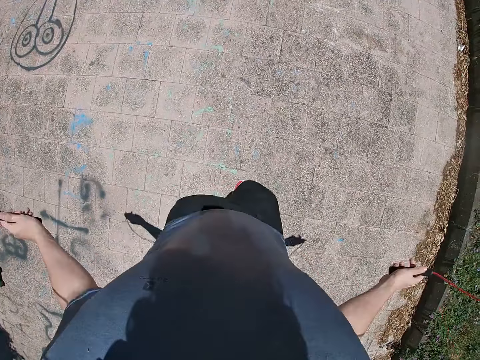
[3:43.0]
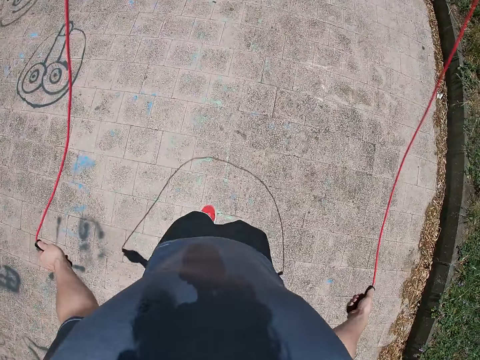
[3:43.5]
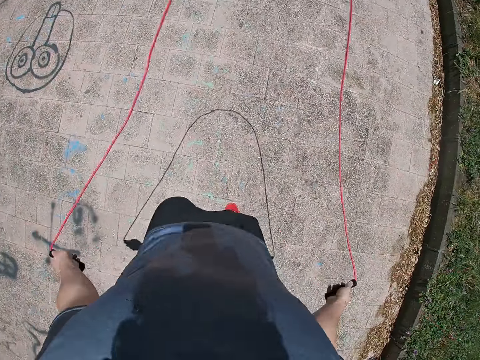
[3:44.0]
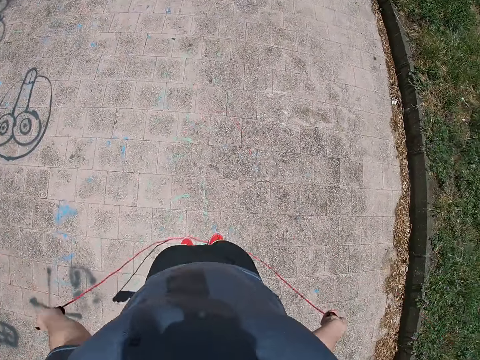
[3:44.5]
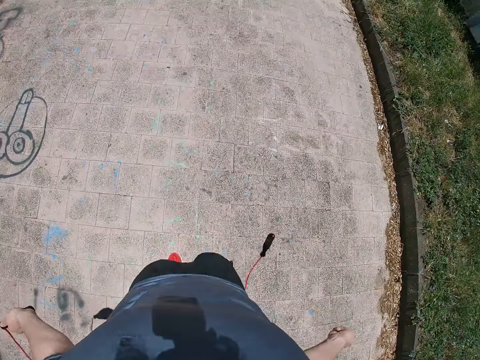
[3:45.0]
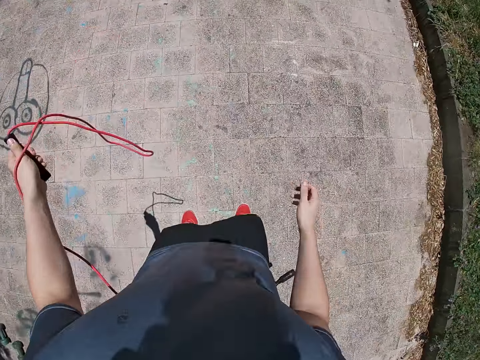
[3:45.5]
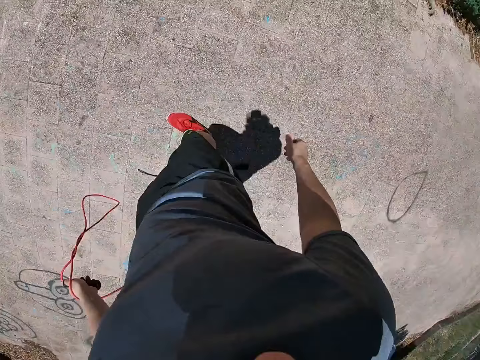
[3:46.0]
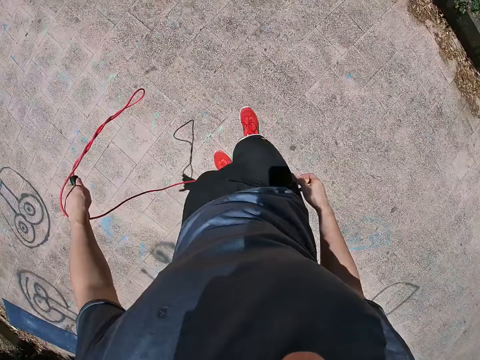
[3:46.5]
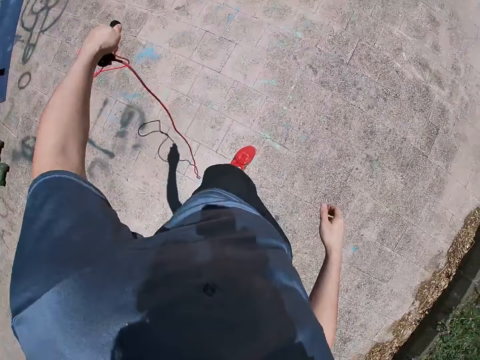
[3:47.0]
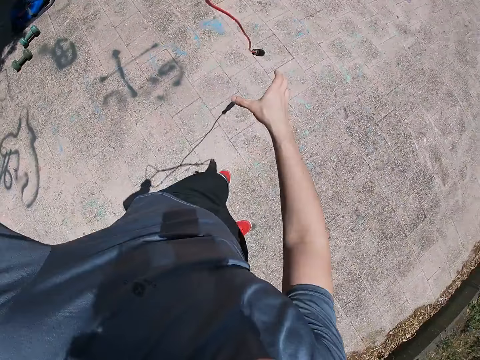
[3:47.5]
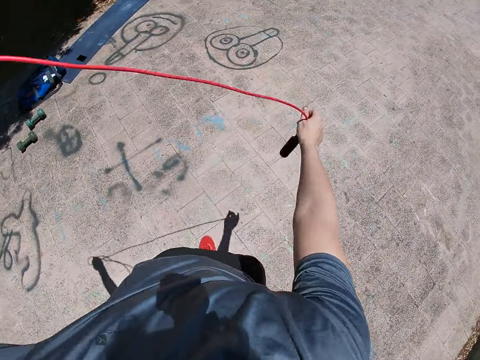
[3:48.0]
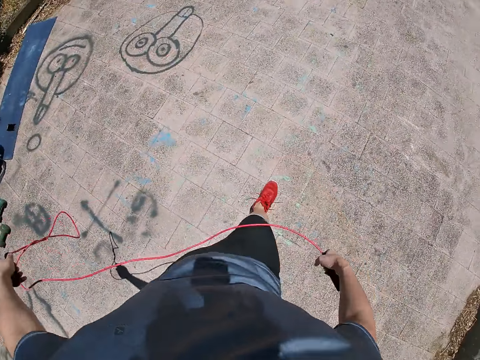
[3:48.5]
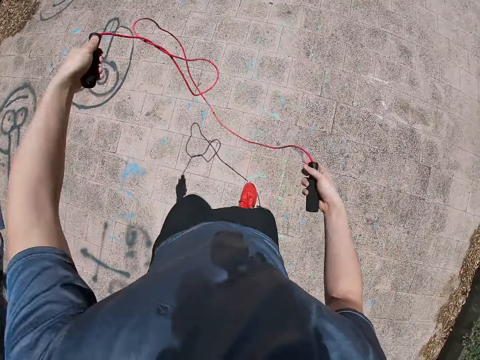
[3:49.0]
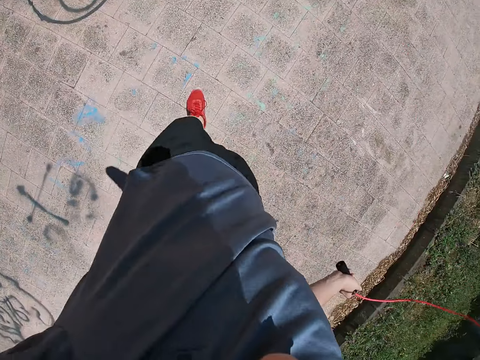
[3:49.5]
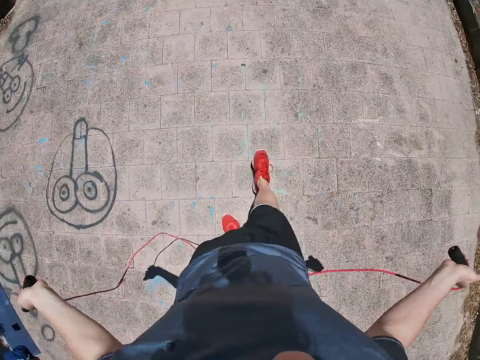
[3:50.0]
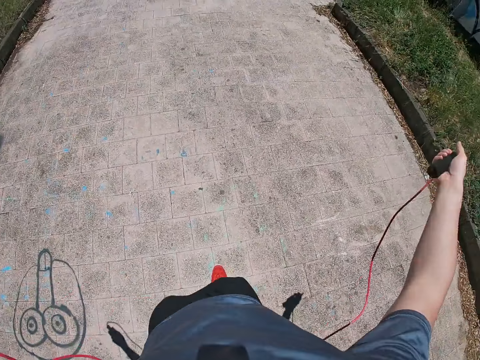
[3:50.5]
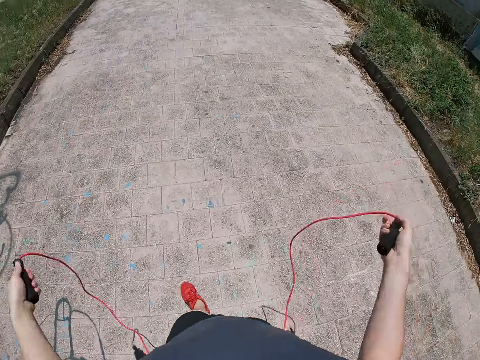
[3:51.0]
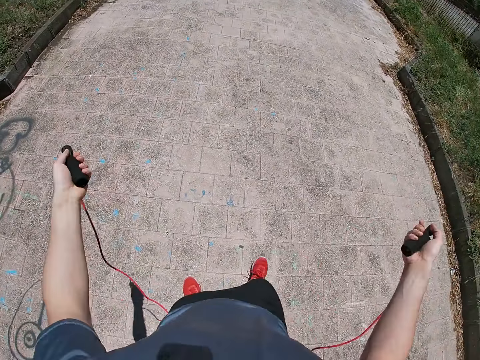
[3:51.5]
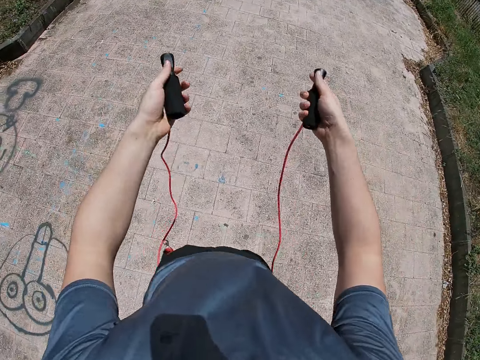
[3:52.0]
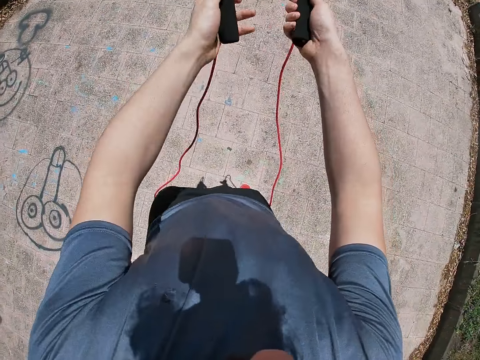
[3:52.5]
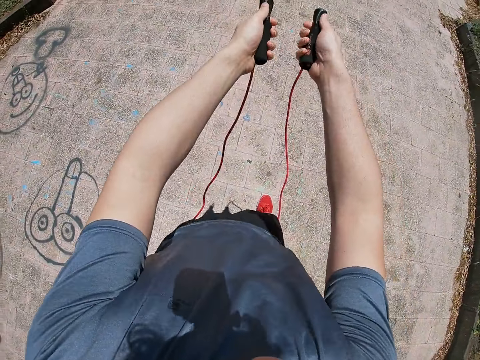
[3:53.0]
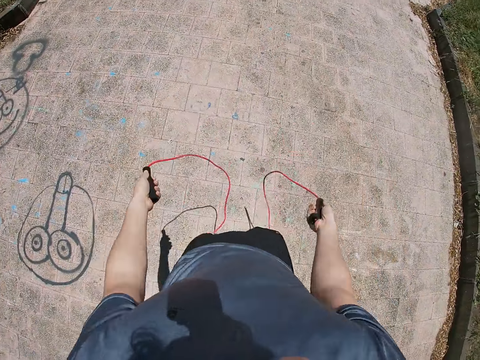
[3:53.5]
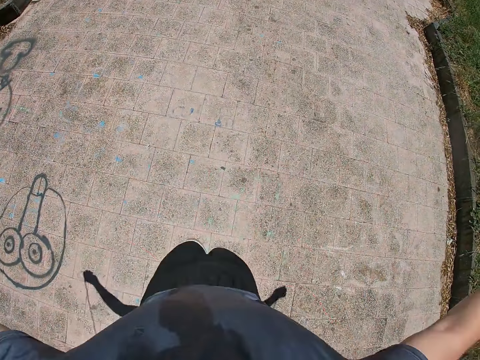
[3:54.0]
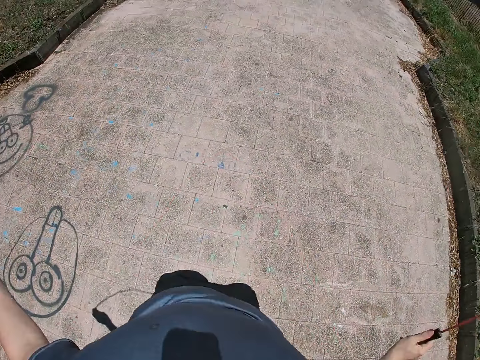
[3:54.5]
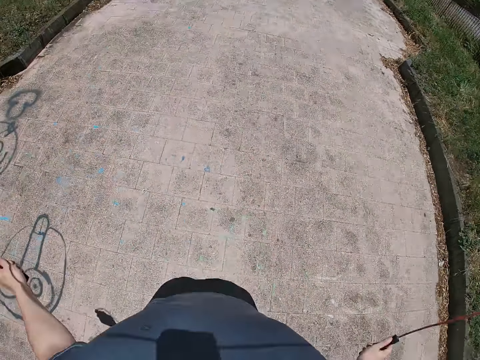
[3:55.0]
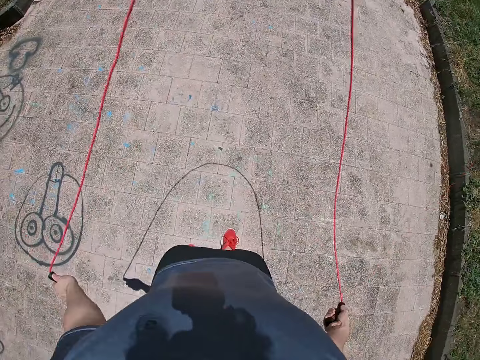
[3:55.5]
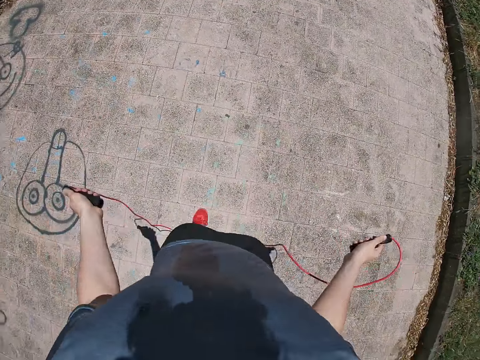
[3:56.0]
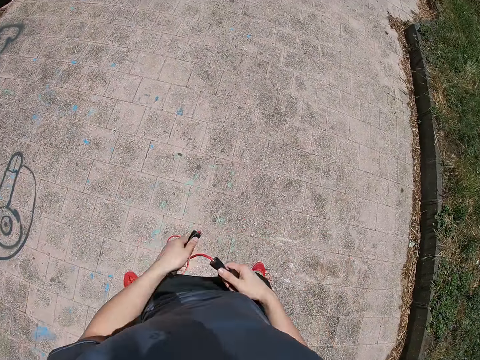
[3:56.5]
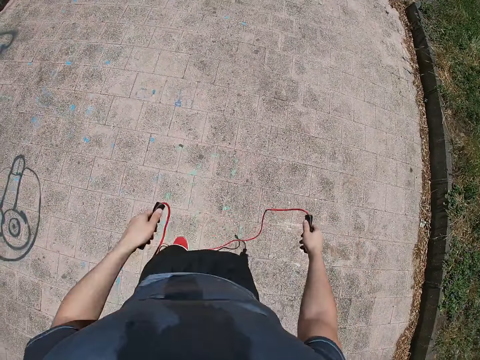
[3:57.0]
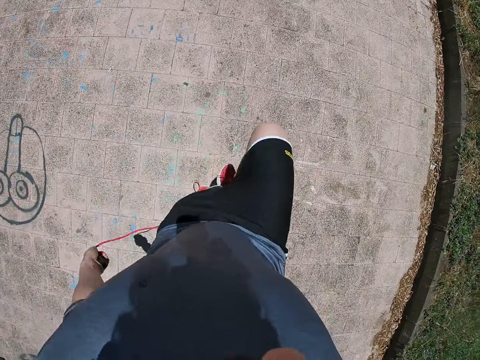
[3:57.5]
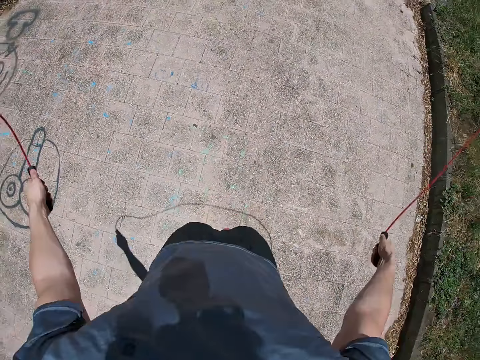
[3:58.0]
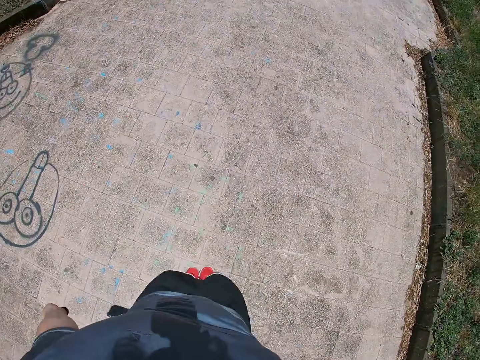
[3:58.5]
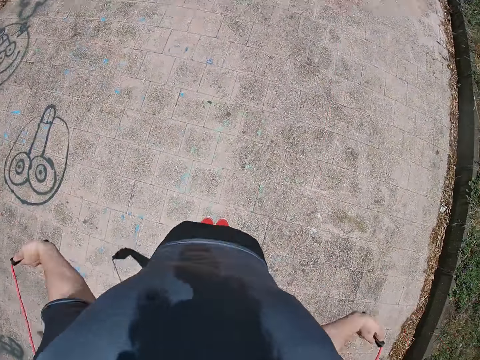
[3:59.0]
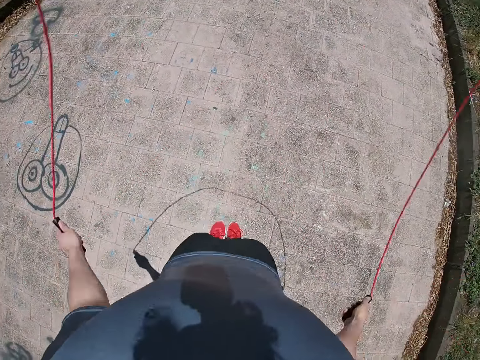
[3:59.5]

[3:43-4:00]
The camera wearer lets go of one side of the skip rope. They use the rope to skip.

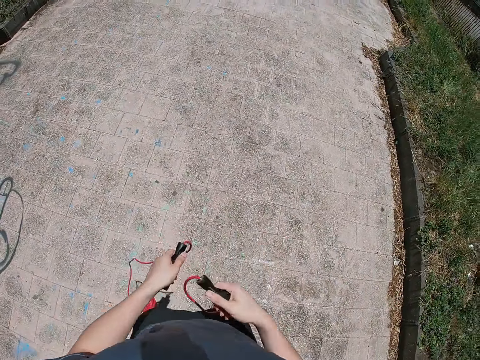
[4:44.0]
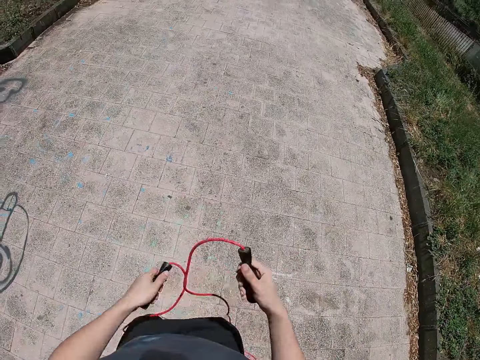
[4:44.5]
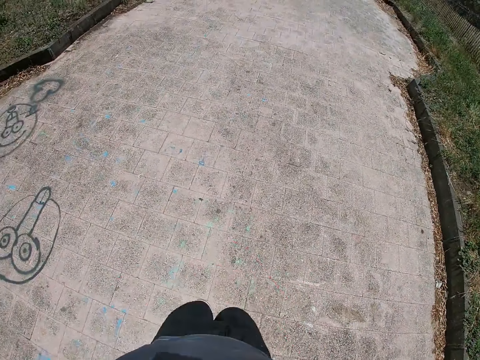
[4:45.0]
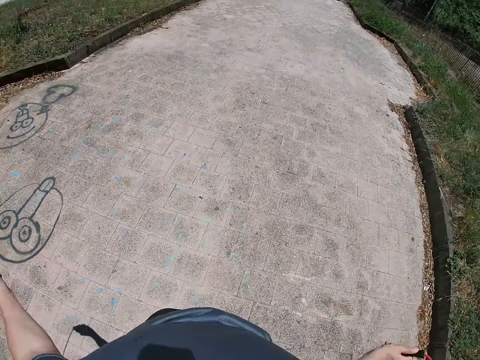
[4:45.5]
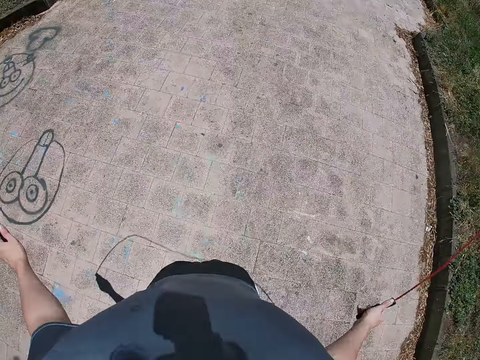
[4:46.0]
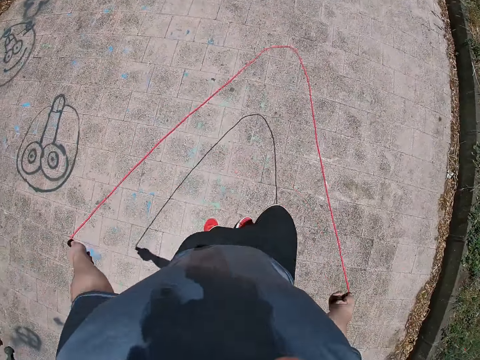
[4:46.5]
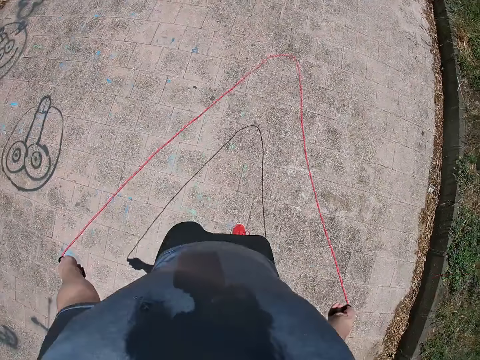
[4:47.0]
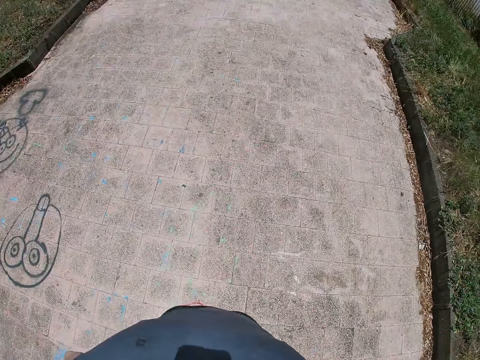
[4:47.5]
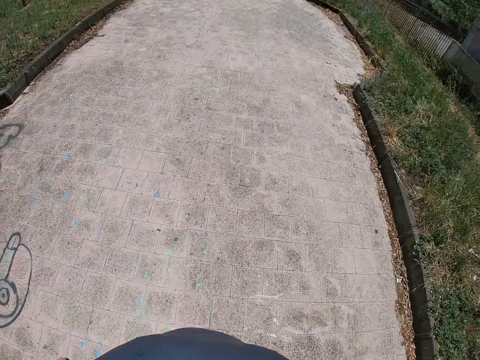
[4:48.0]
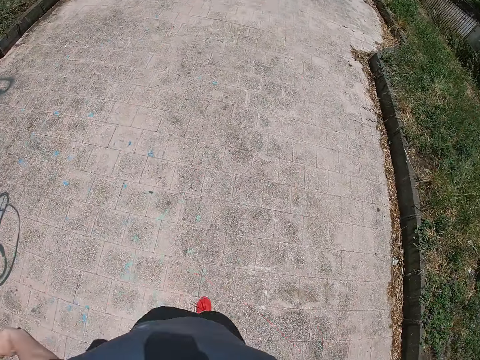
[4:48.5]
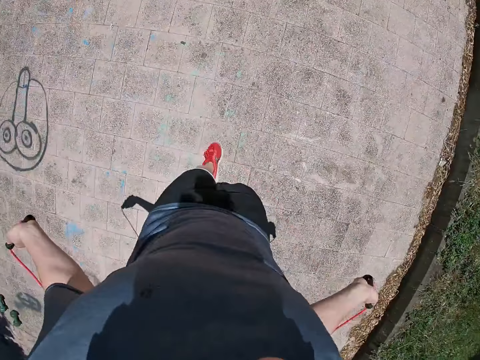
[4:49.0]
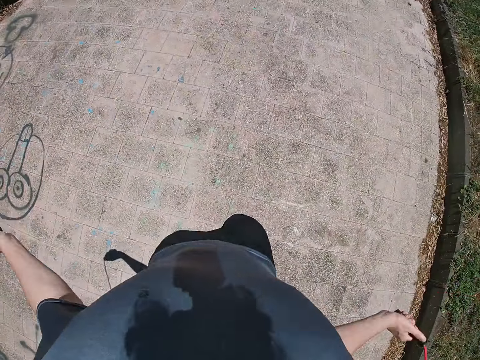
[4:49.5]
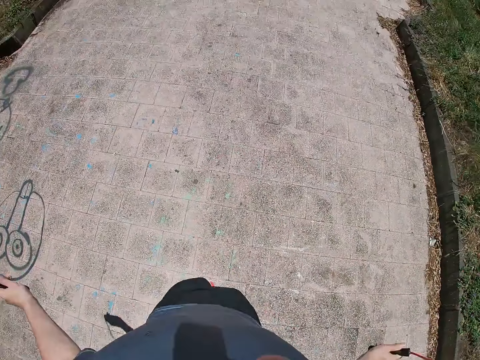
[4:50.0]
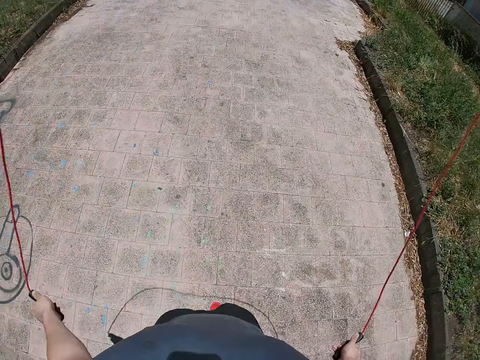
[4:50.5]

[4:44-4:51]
The camera wearer skips the rope.

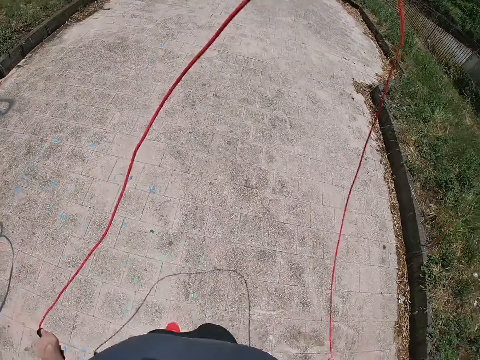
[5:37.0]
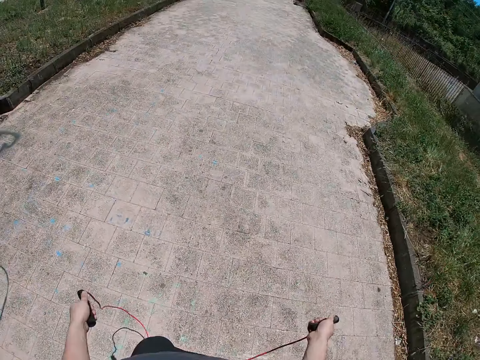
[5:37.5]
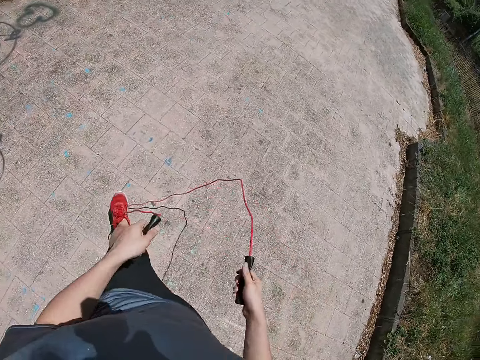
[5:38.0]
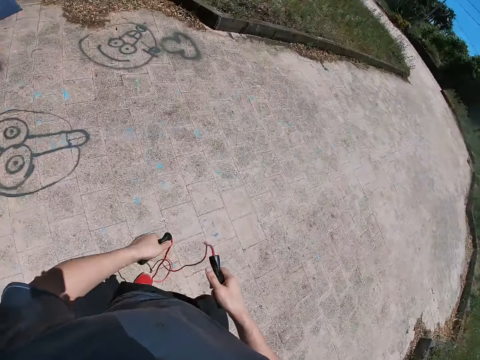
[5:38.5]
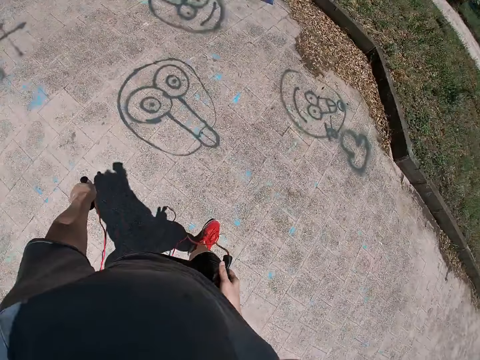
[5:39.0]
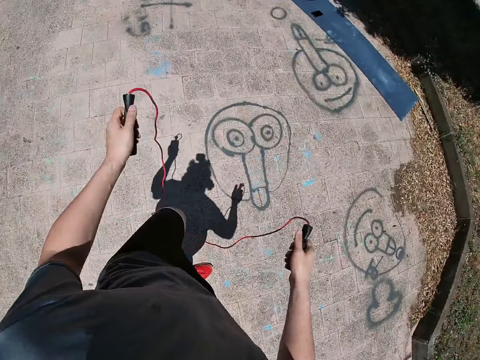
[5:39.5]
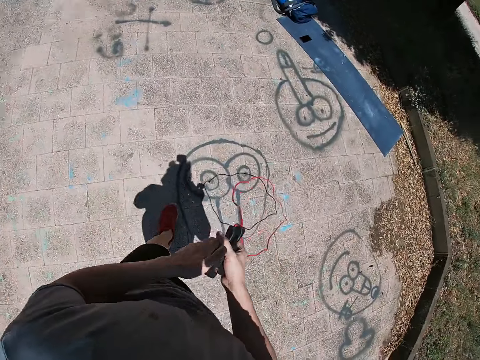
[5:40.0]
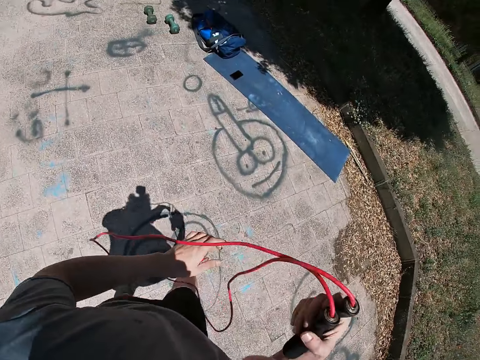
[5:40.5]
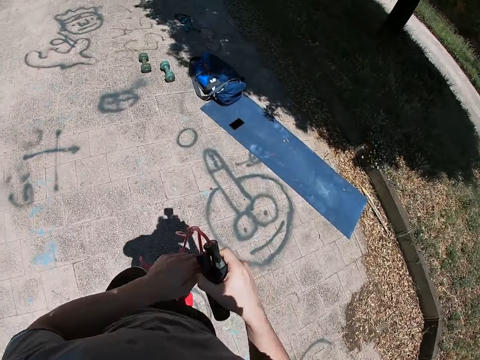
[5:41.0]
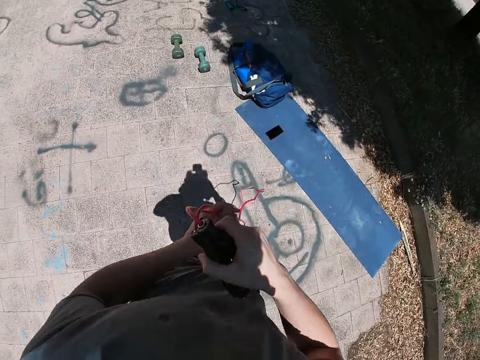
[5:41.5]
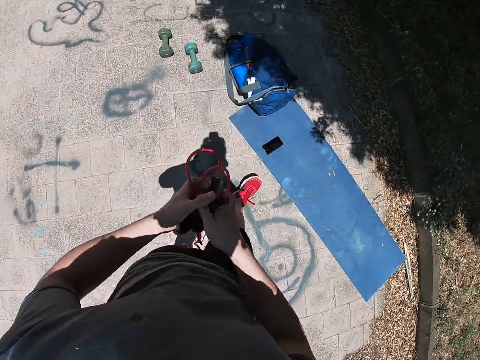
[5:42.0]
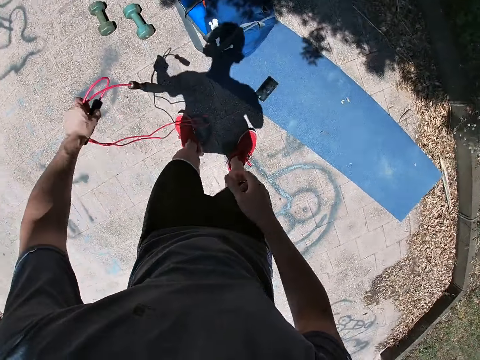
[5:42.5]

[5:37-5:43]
The camera wearer turns around. They stop to skip. They walk towards a fitness mat, a backpack and a pair of dumbbells on the floor.
